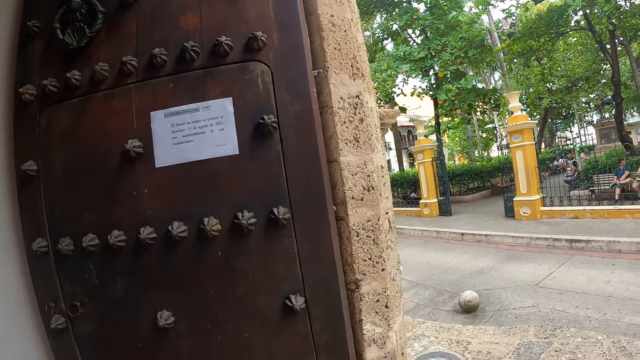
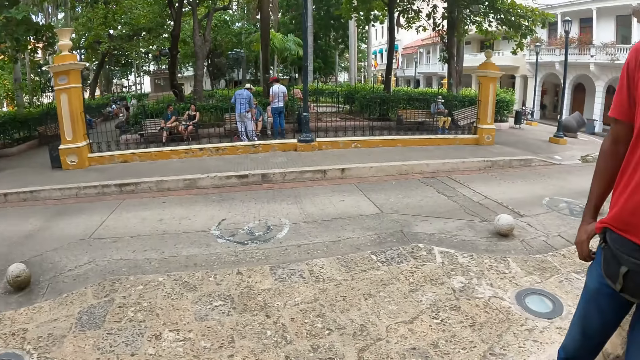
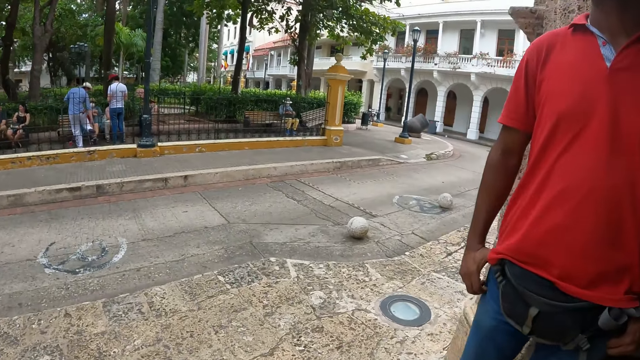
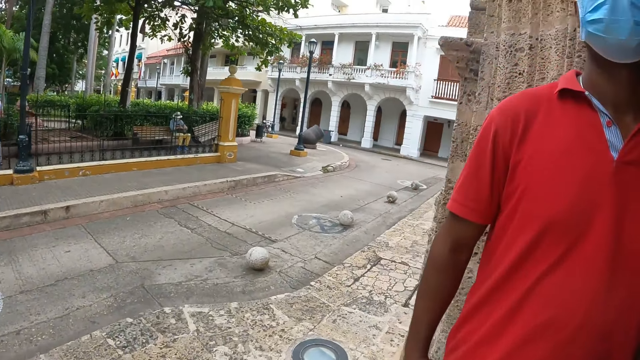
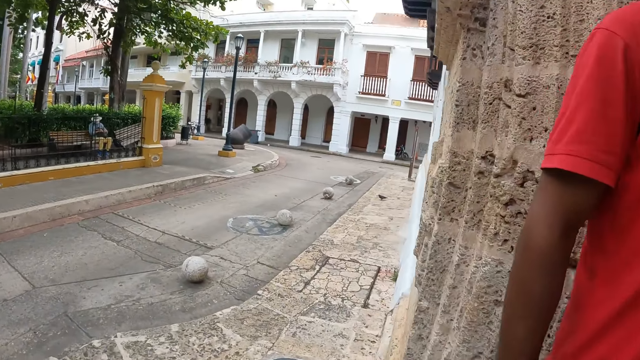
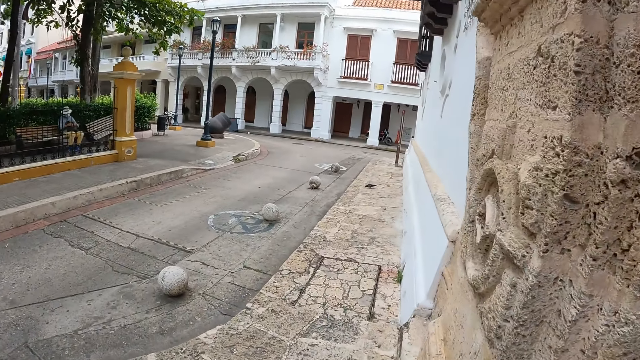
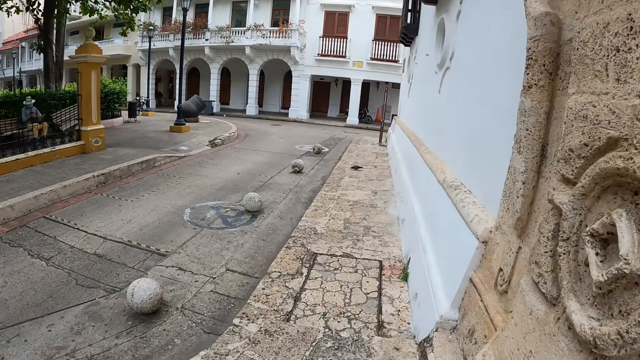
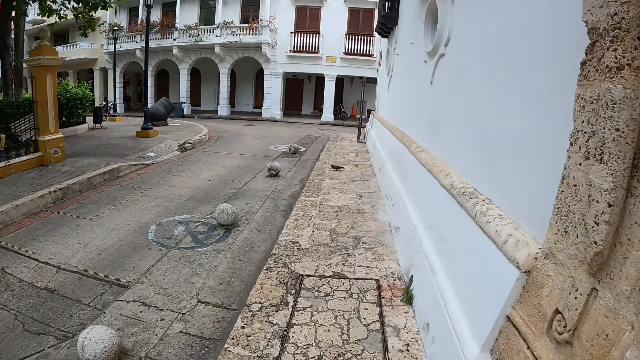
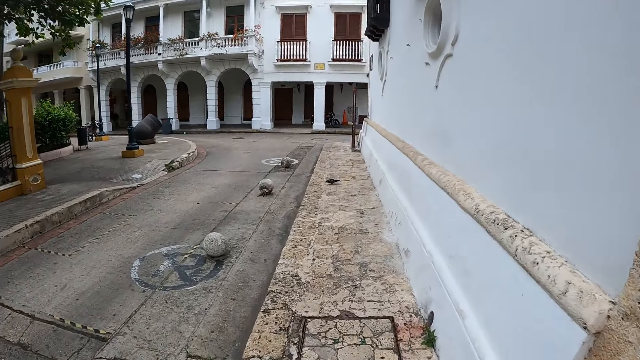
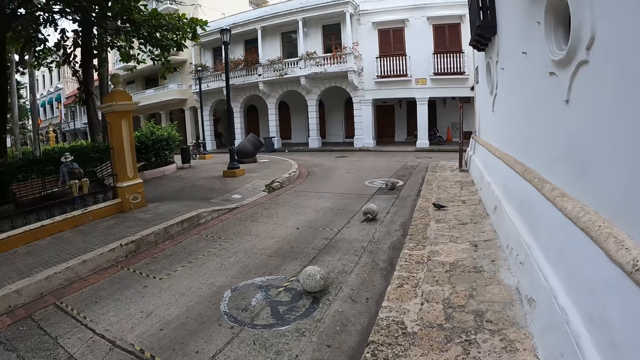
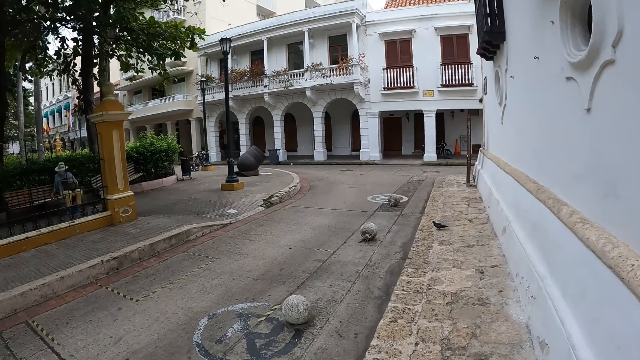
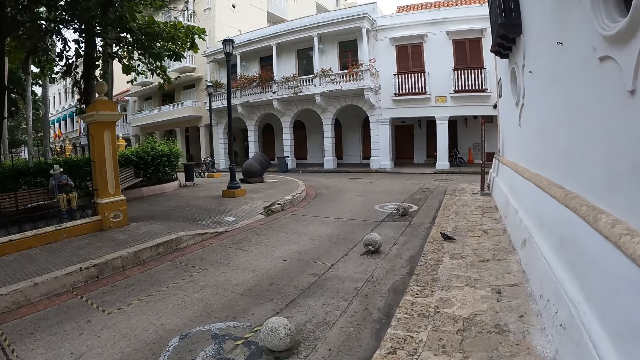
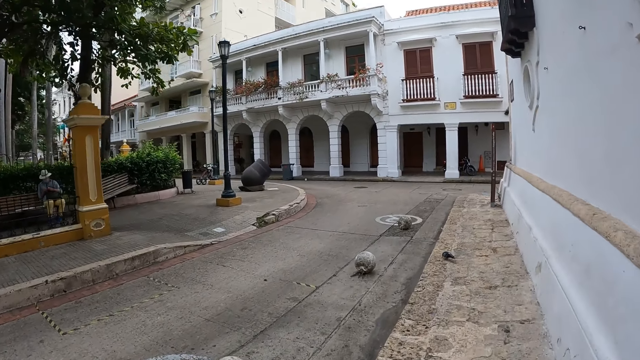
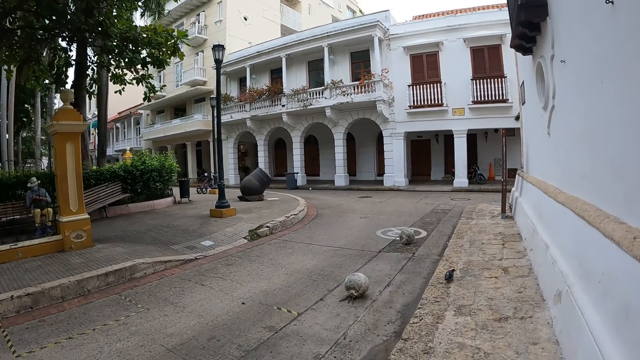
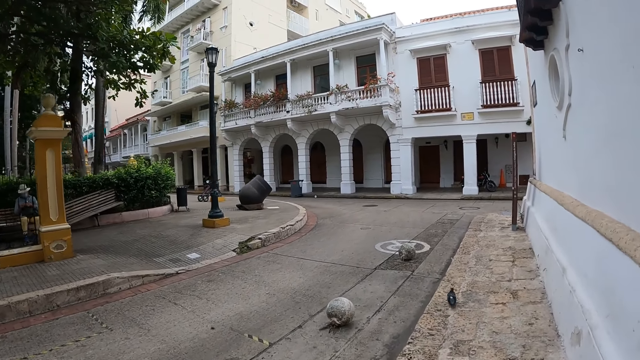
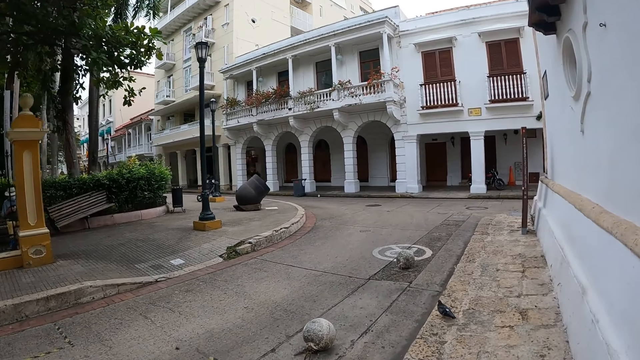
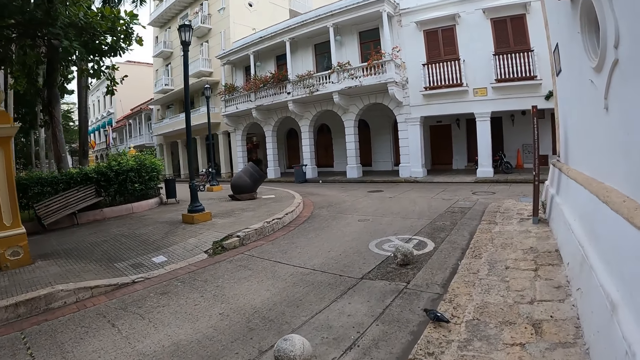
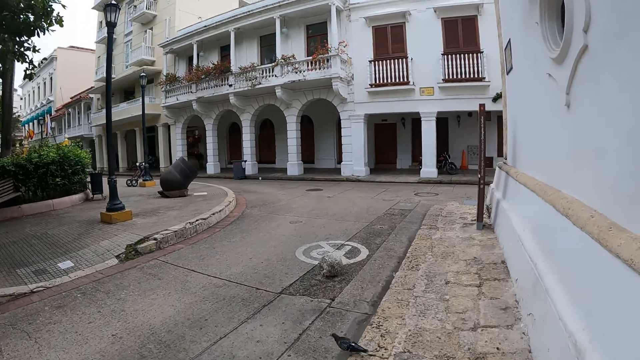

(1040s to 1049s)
The camera wearer walks out of the building. They walk around.

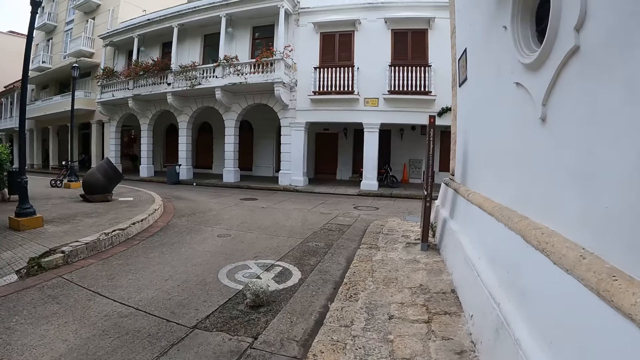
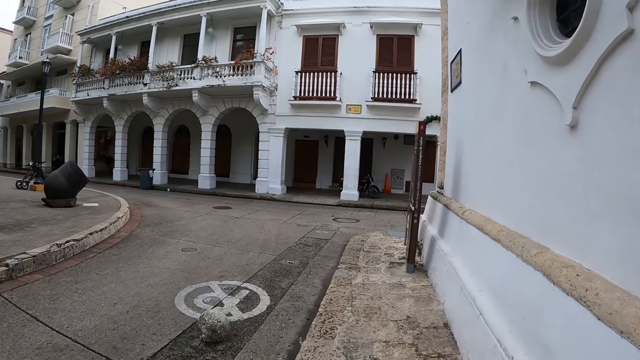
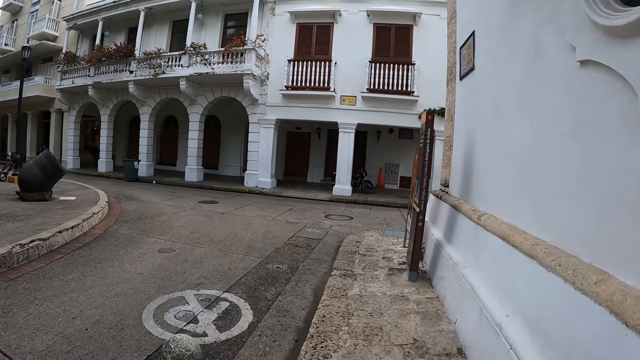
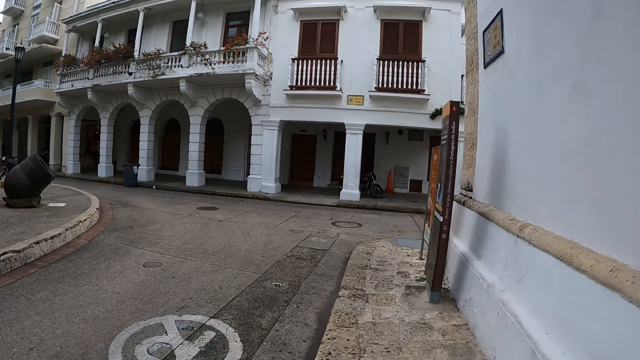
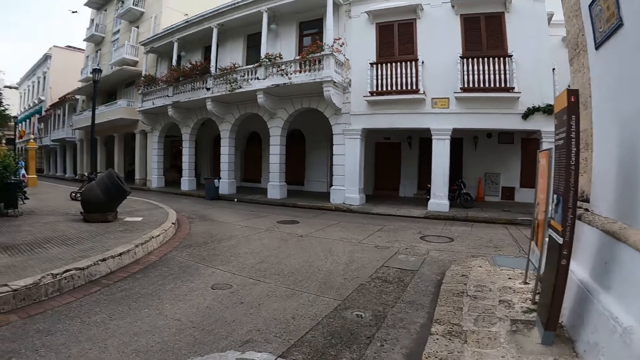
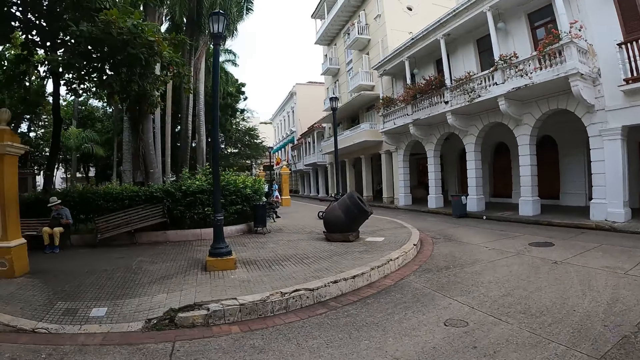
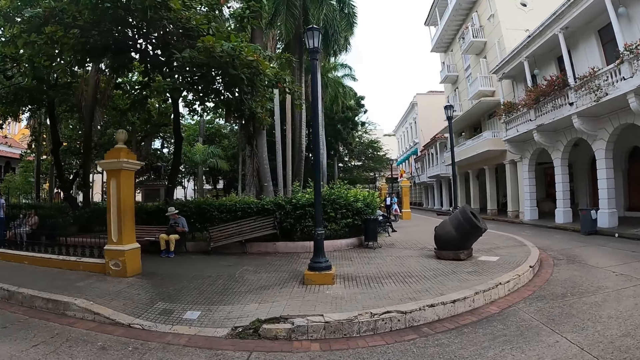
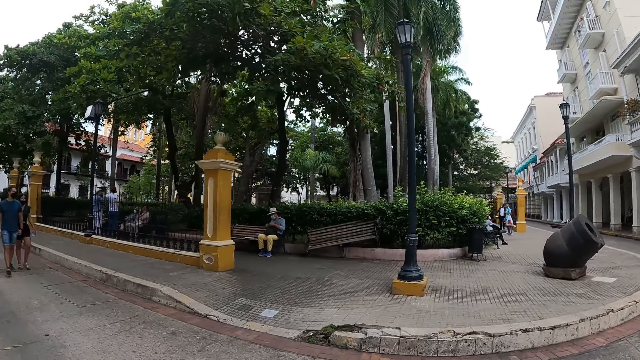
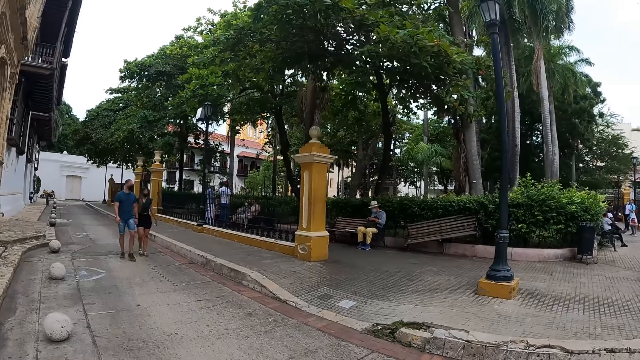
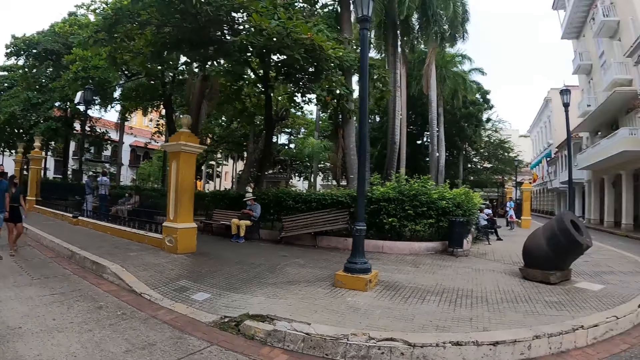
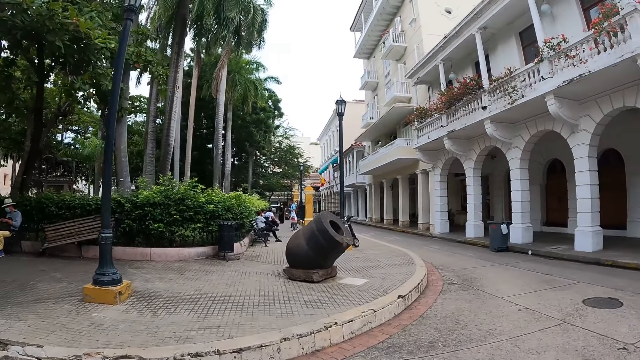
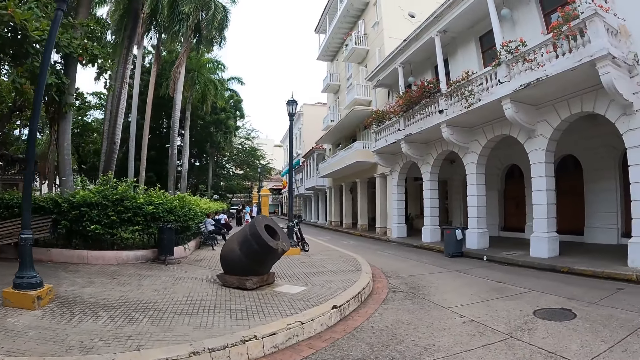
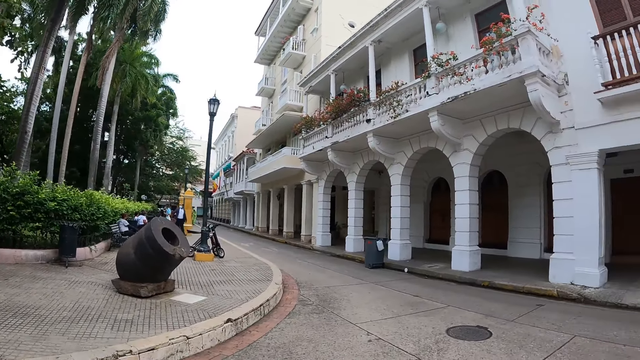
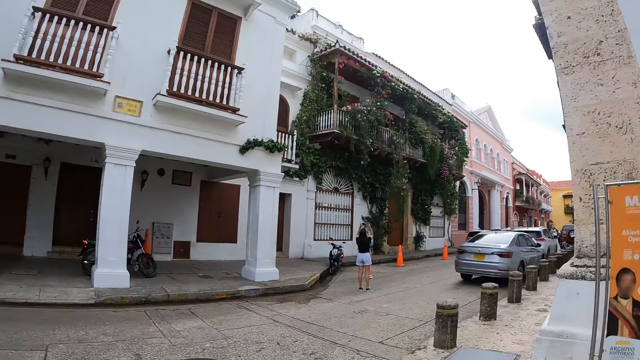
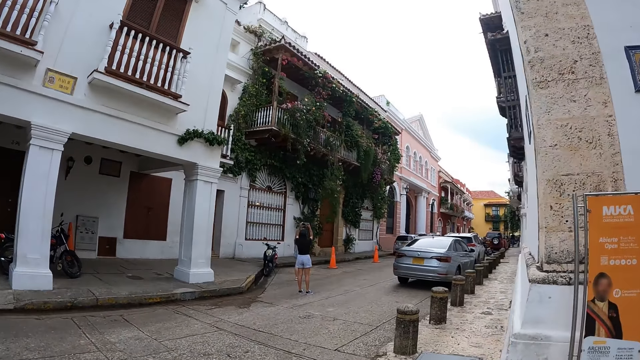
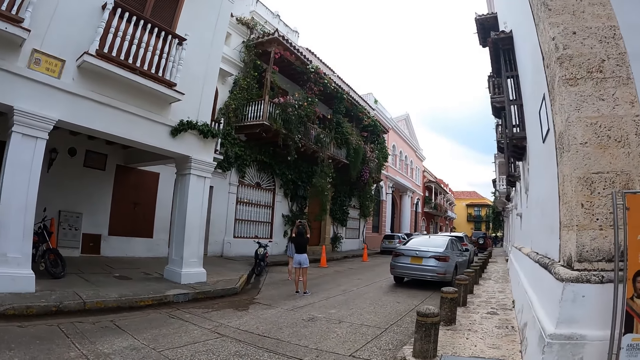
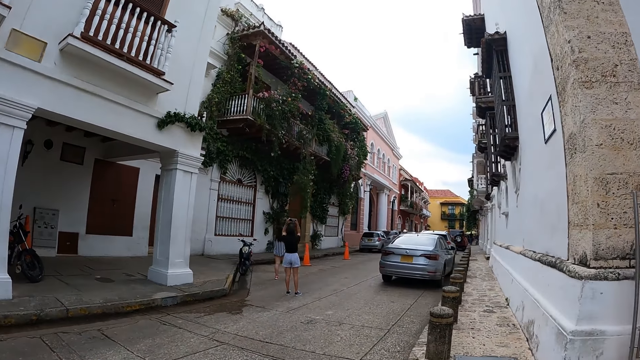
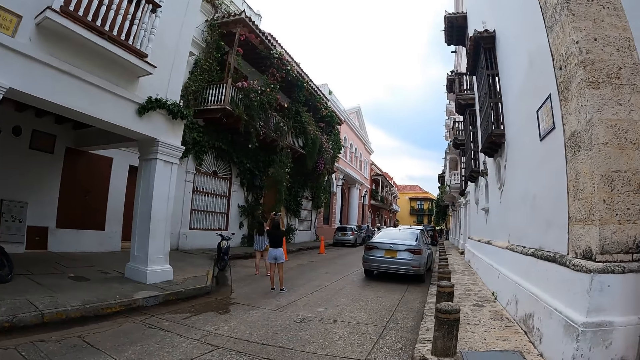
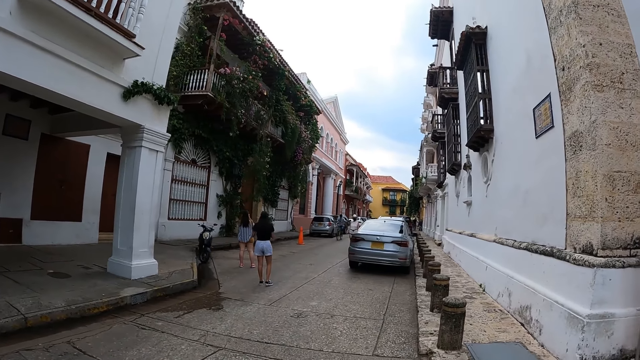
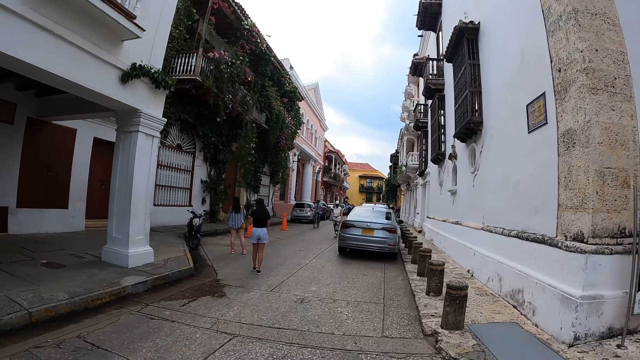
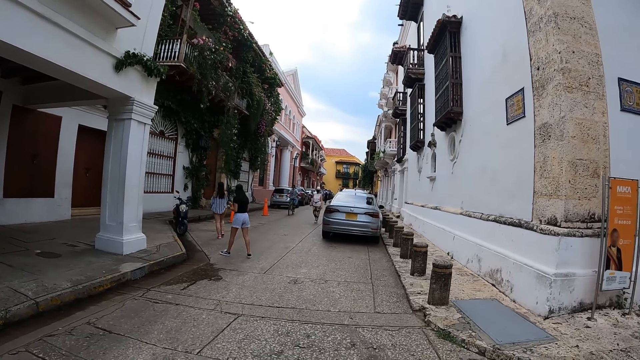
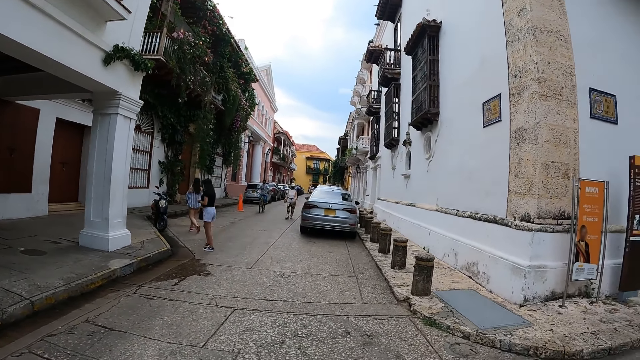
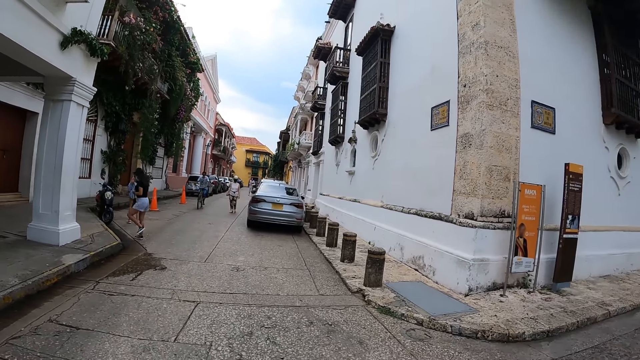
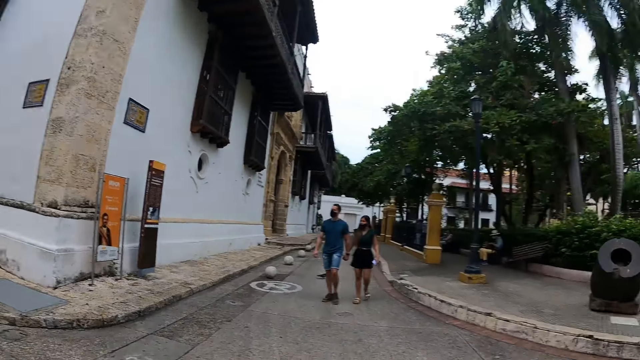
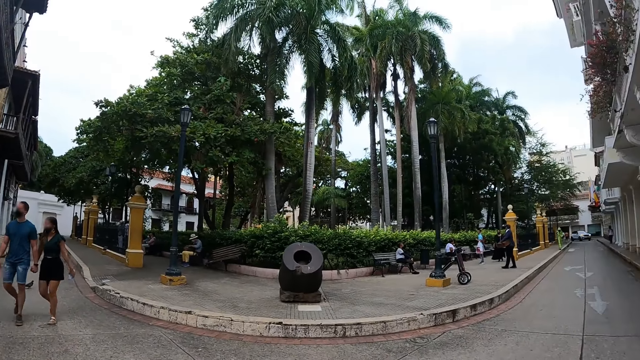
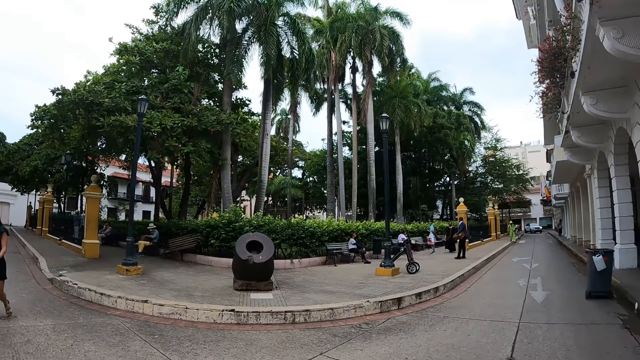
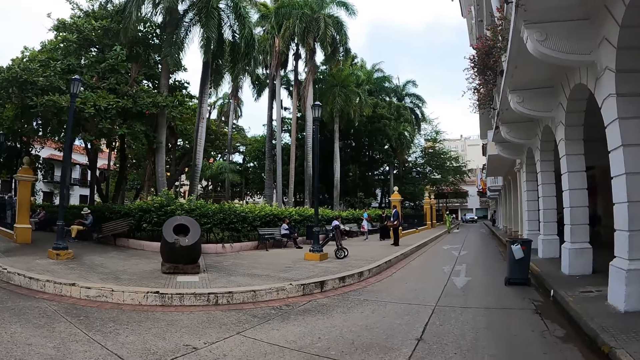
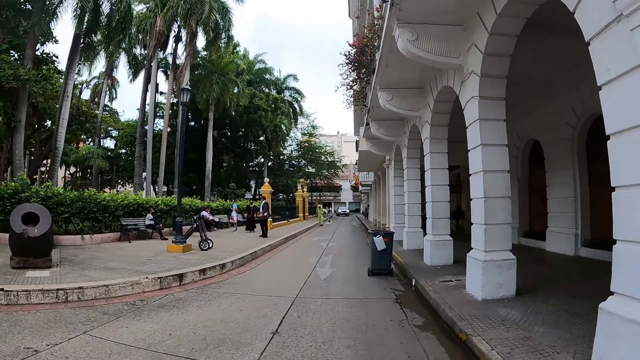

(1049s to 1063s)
The camera wearer looks around. They walk around. A person takes photos of a flower plant in a building. The camera wearer looks around.
